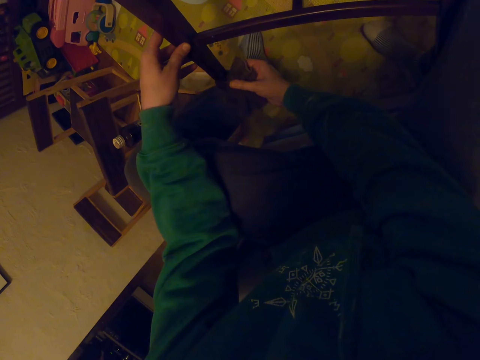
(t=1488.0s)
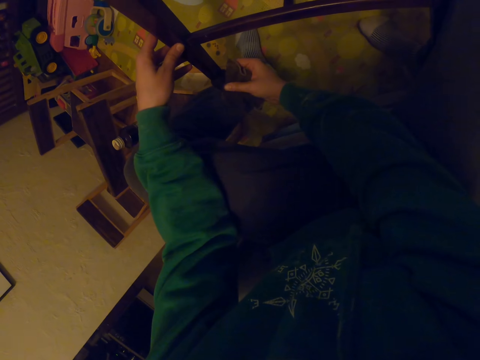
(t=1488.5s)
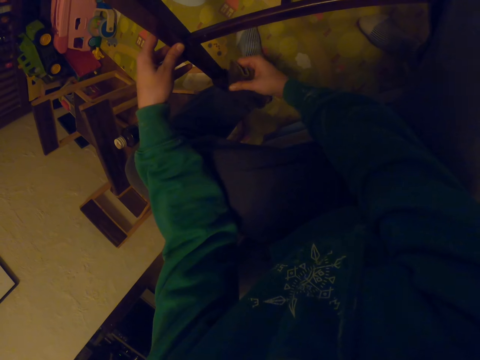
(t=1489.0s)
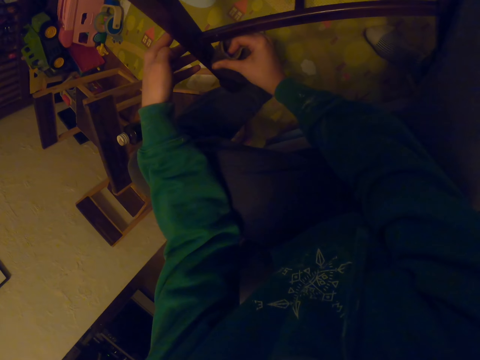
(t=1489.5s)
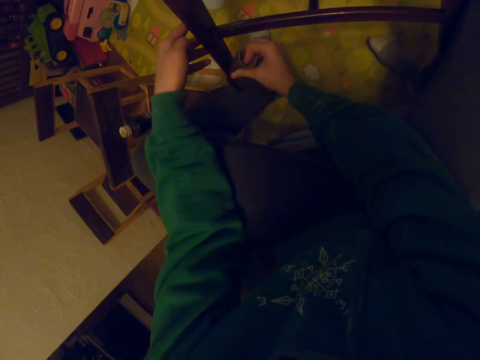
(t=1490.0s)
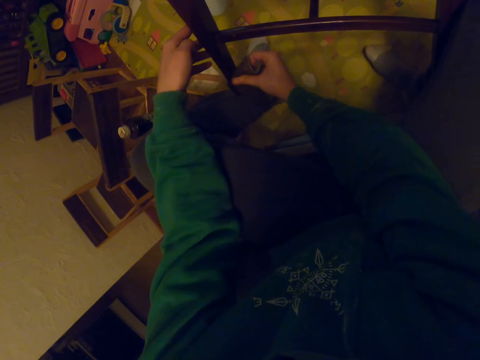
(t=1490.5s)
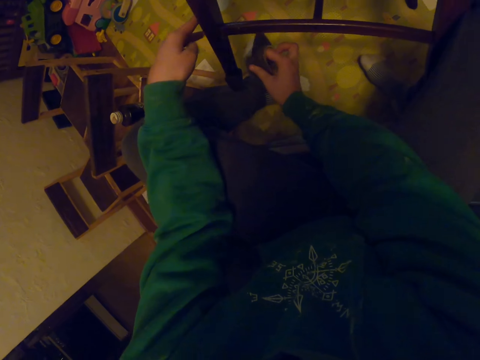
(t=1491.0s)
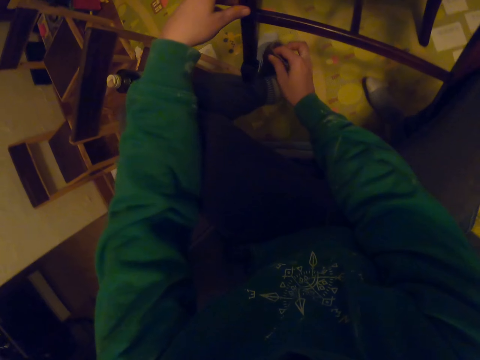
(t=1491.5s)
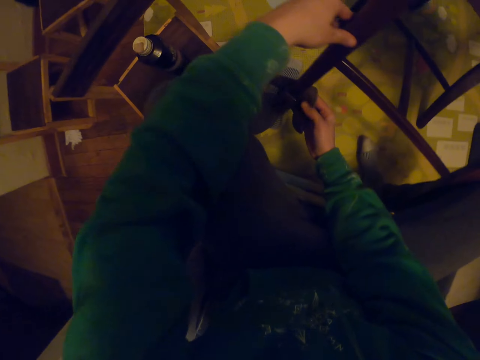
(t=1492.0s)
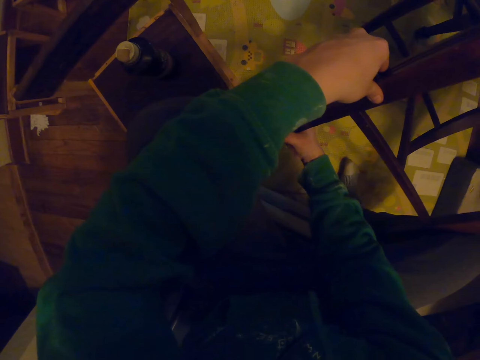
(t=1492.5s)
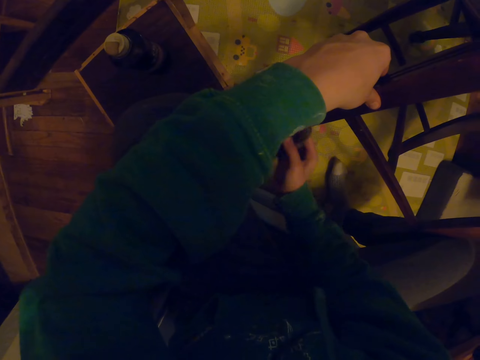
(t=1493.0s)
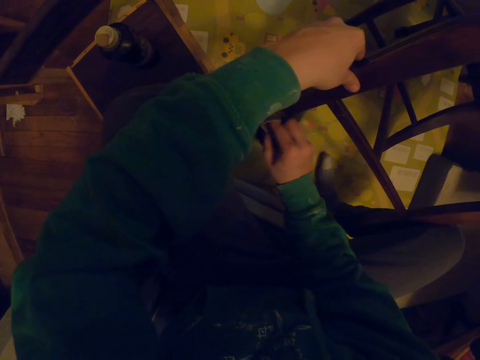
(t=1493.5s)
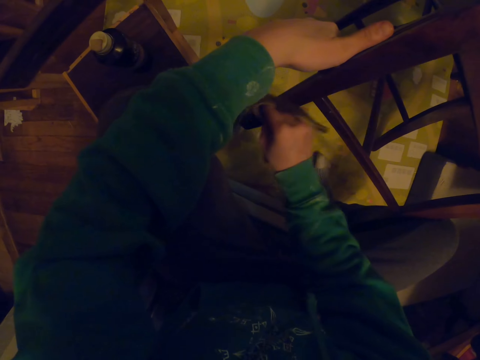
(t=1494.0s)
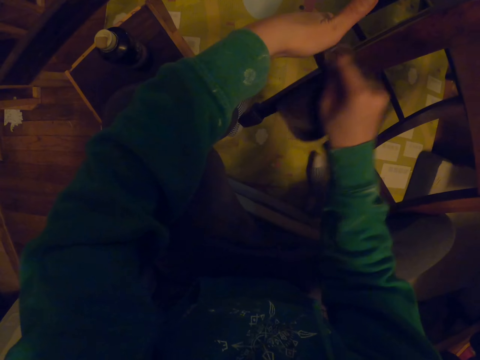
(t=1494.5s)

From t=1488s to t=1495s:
The camera wearer scrubs the chair foot with a piece of cloth.

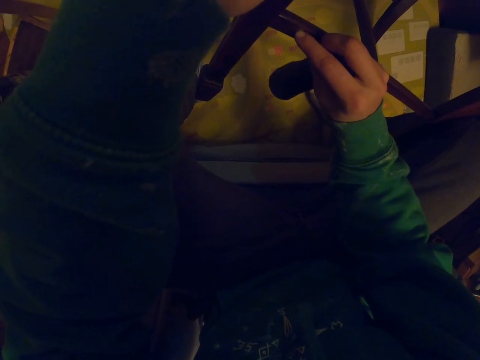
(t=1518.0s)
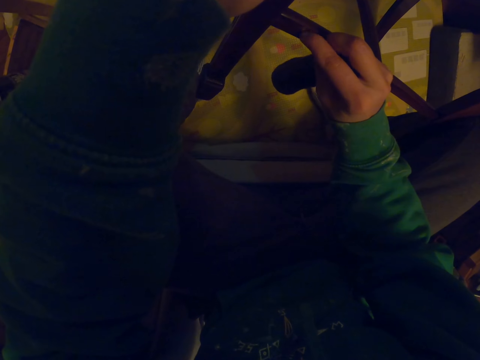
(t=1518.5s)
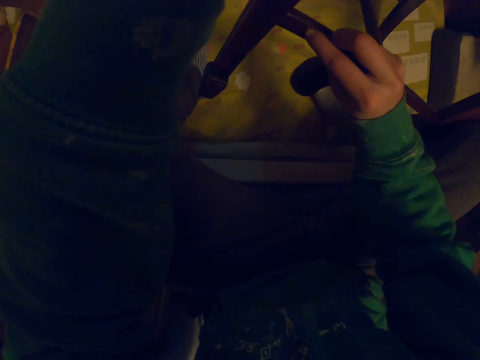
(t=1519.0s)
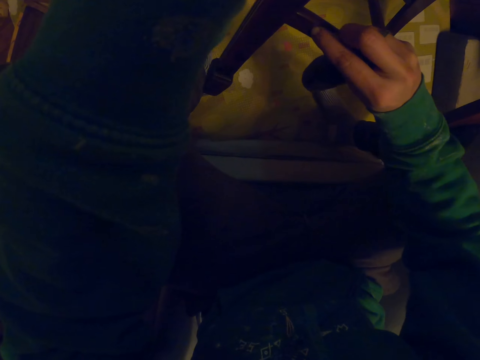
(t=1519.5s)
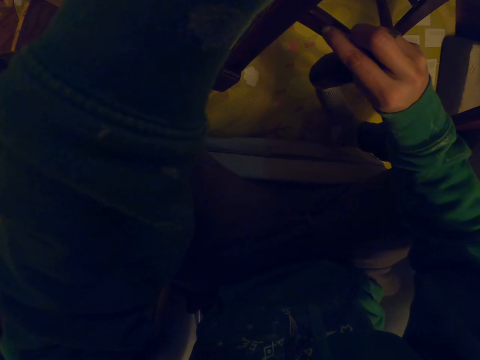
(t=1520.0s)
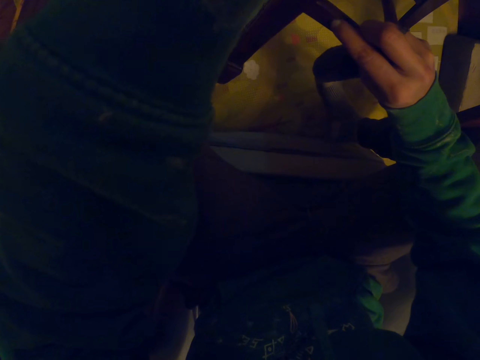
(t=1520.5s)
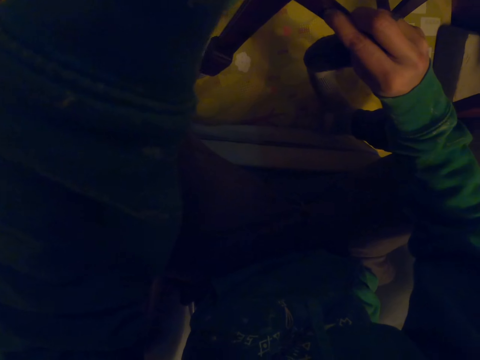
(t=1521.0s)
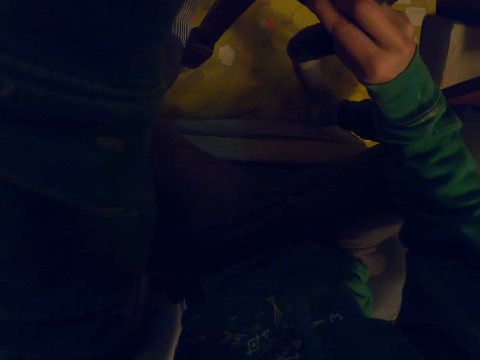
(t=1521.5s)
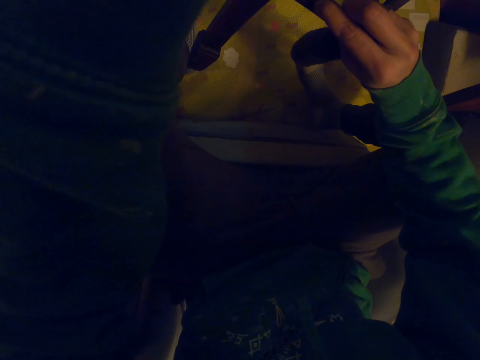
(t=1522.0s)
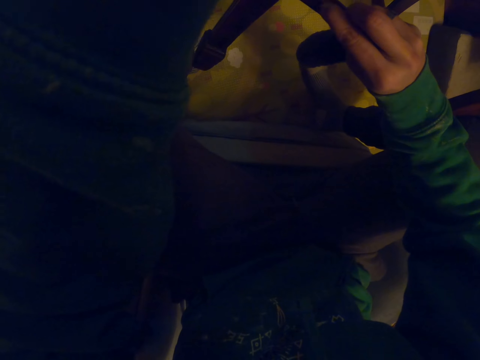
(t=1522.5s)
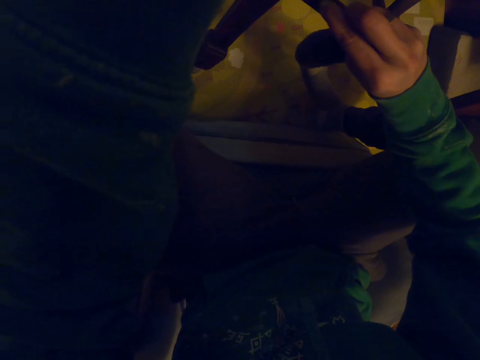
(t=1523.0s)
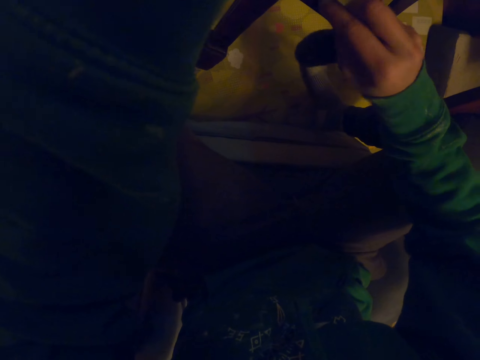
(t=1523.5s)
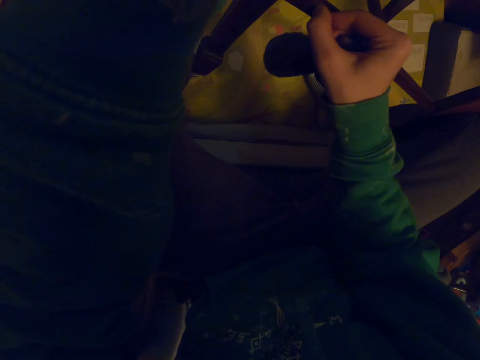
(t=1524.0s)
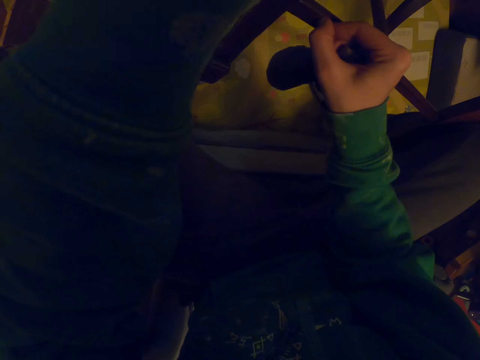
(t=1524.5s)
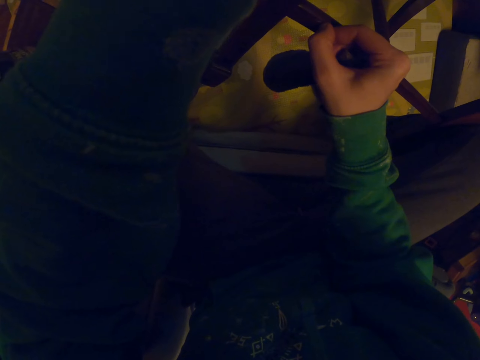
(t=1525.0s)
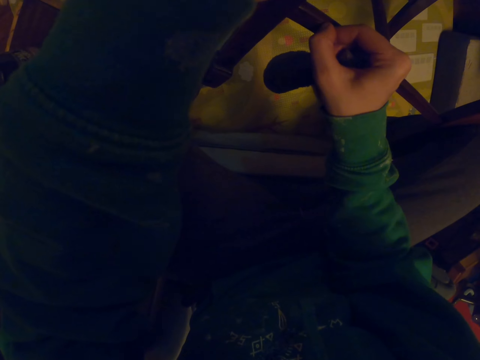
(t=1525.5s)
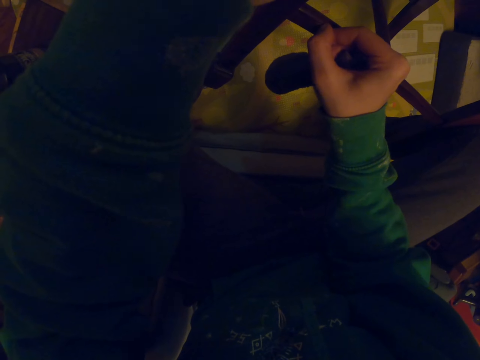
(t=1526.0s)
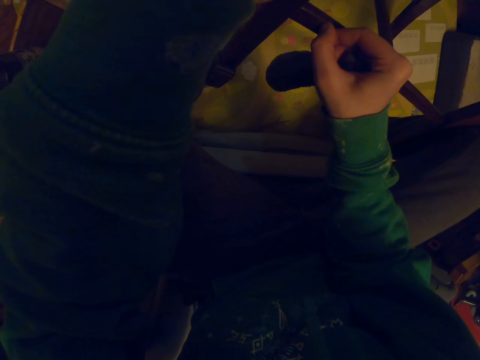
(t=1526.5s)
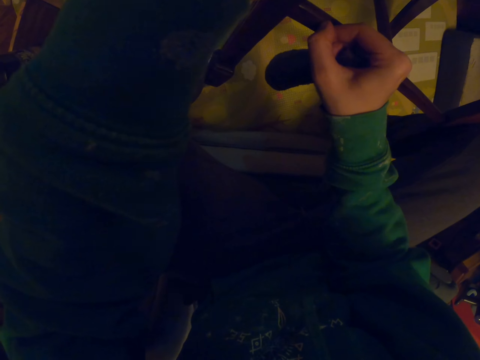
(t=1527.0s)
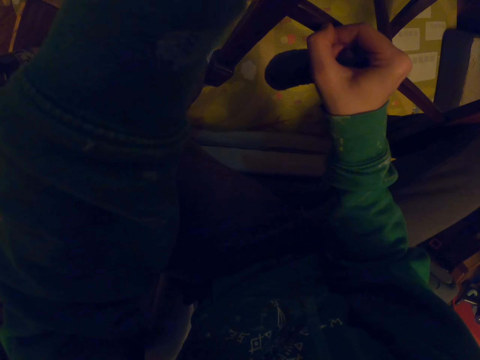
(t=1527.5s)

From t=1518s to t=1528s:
The camera wearer scrubs the chair with their hand.

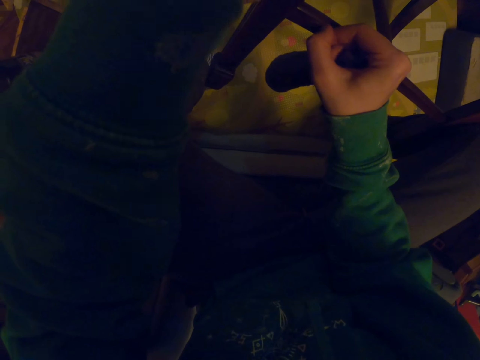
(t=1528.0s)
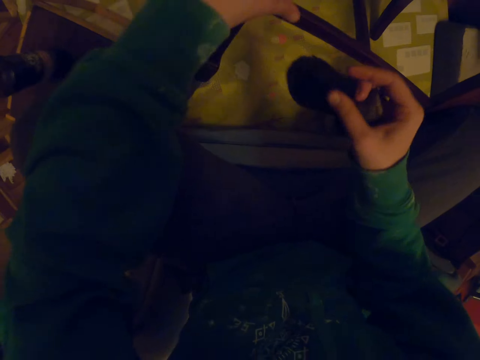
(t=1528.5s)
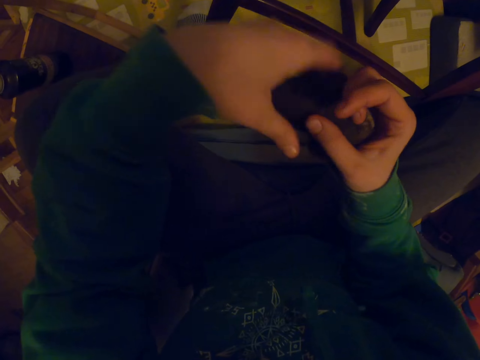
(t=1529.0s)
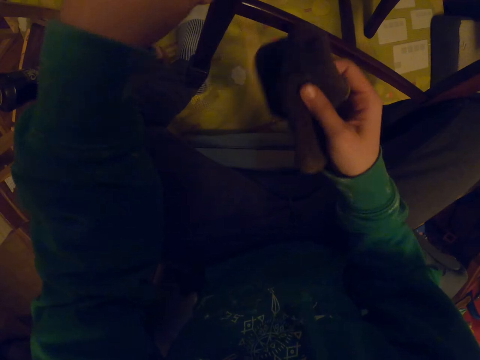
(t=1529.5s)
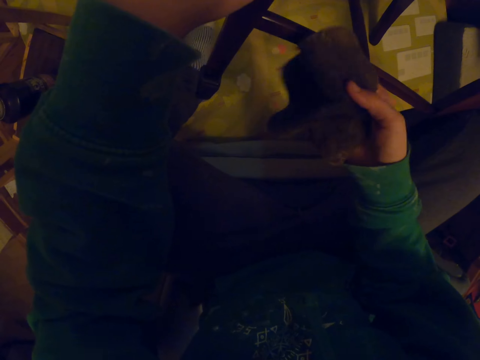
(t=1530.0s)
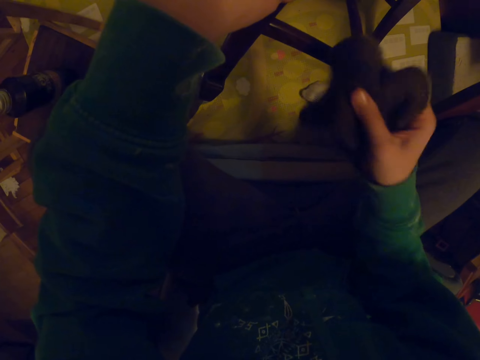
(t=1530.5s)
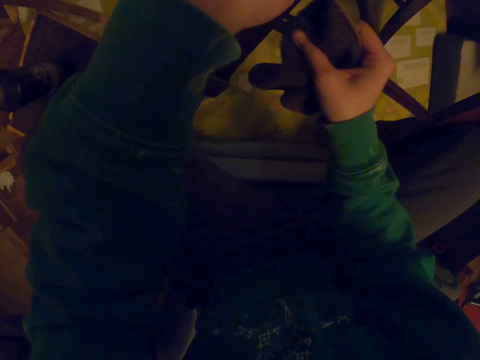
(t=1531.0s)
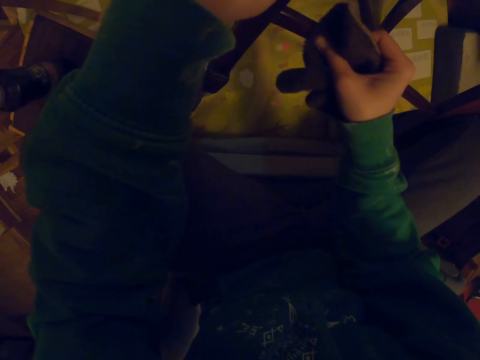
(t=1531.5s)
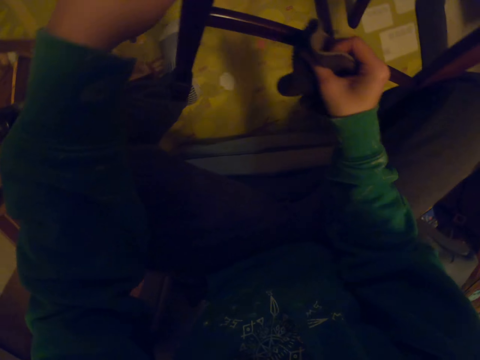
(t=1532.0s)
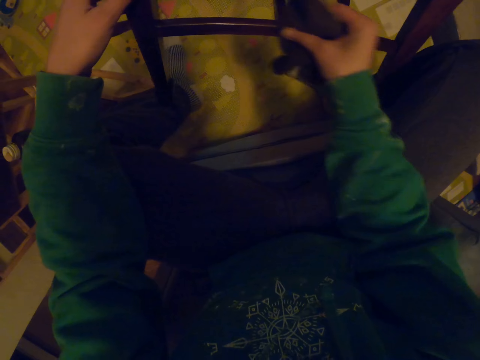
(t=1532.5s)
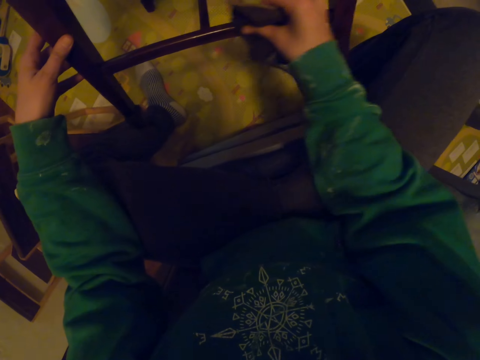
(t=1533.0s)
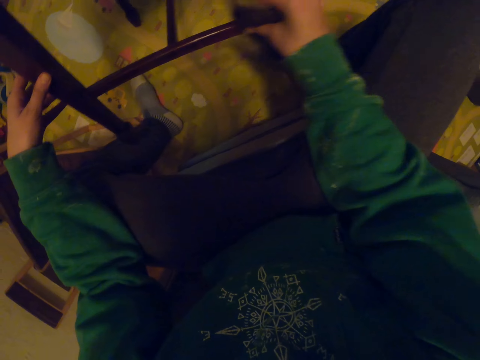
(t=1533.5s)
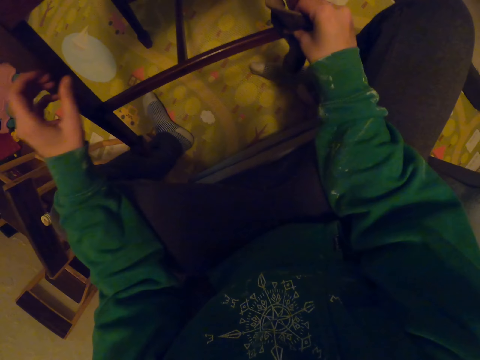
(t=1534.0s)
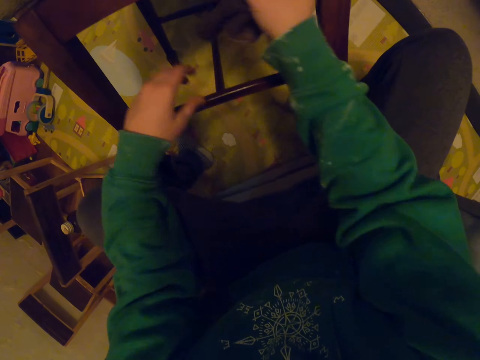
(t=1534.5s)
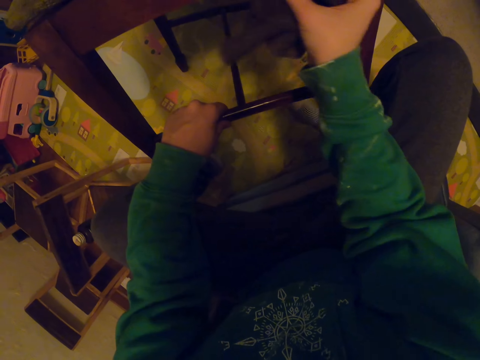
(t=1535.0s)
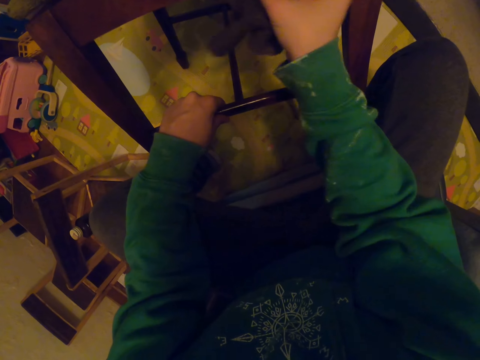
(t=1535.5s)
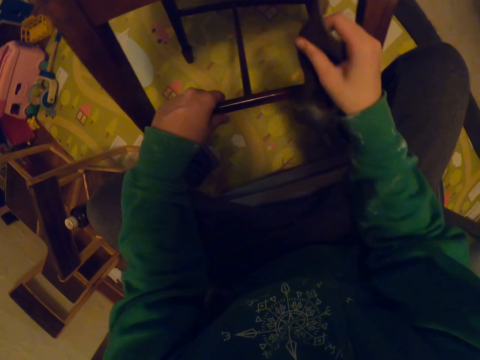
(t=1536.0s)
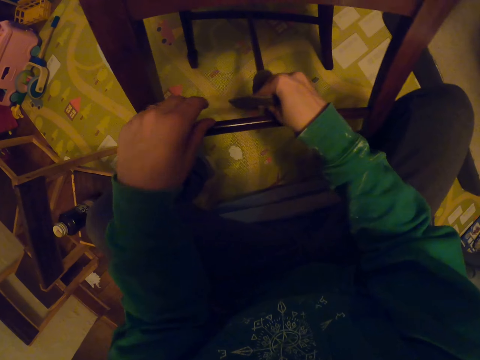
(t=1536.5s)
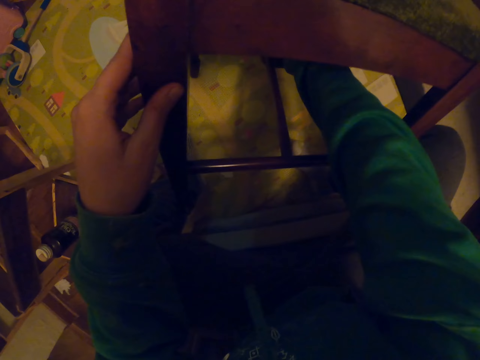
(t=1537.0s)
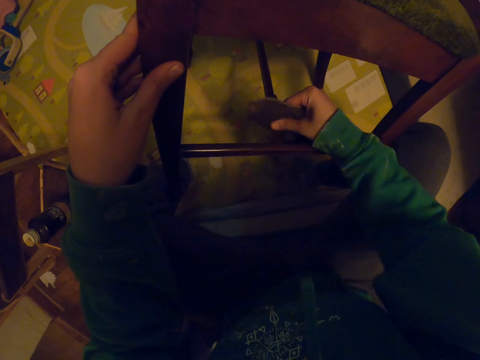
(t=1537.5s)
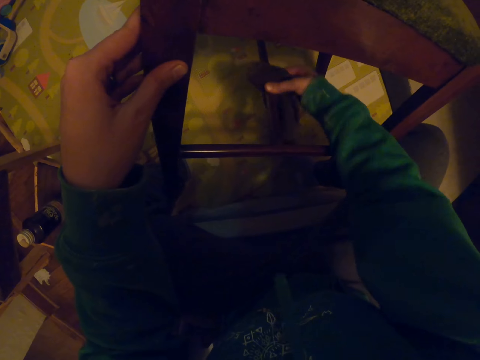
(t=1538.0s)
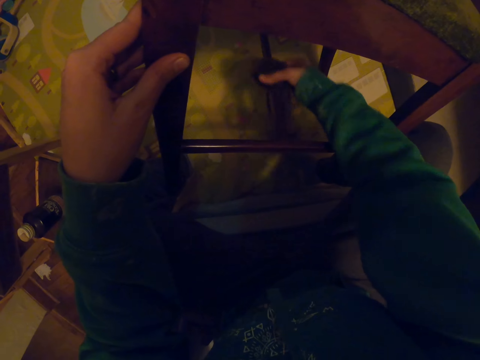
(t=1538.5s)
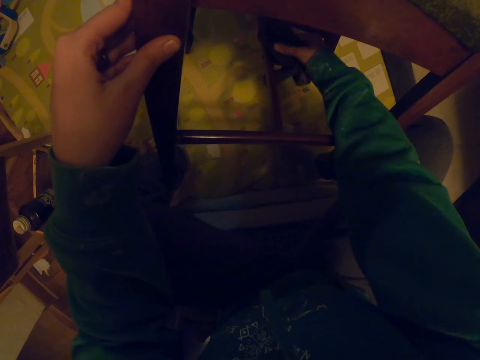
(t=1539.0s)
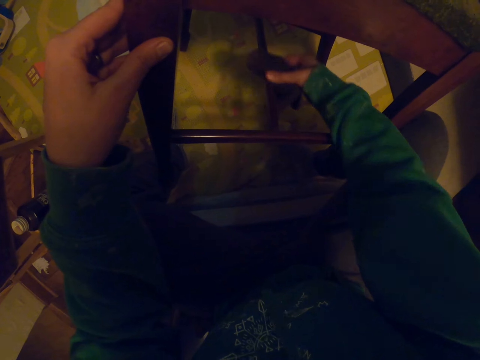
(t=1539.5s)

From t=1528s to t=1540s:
The camera wearer wipes the chair with a towel.
